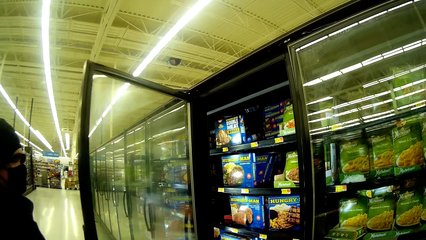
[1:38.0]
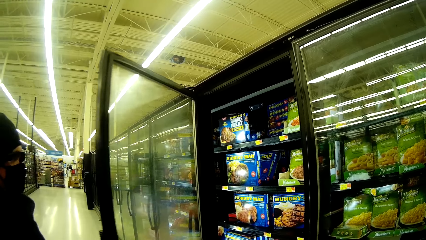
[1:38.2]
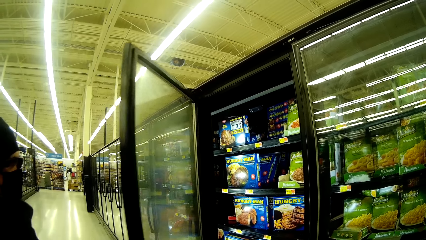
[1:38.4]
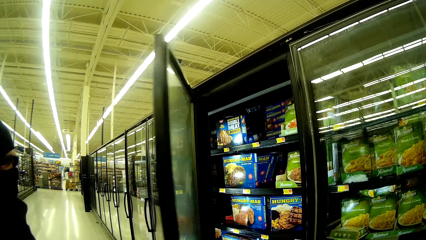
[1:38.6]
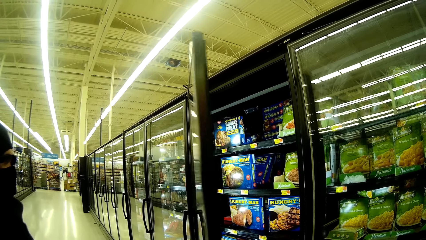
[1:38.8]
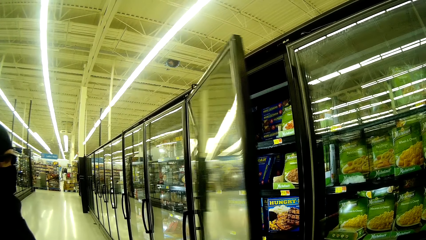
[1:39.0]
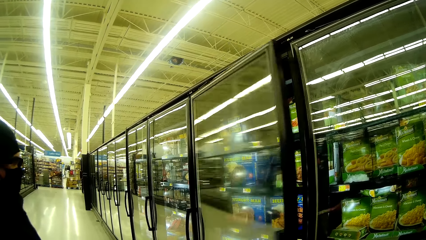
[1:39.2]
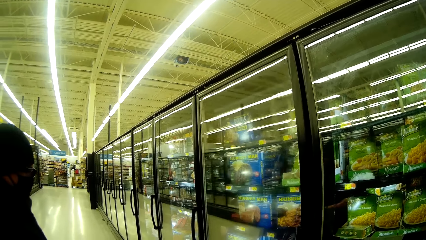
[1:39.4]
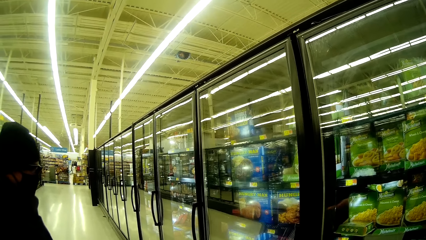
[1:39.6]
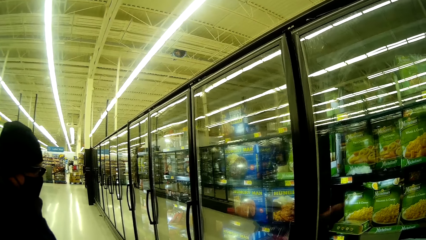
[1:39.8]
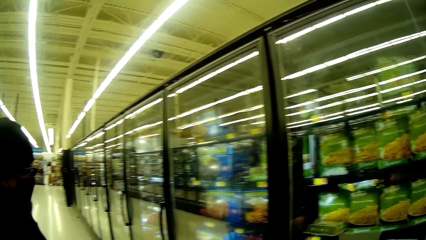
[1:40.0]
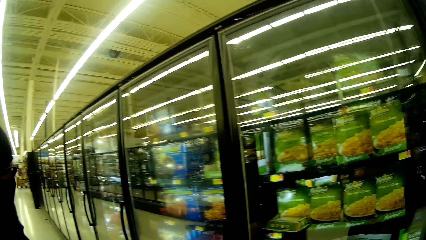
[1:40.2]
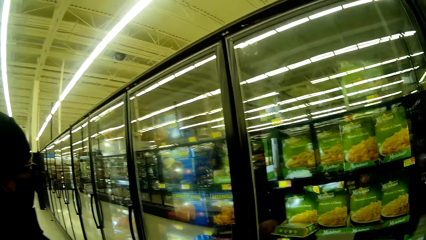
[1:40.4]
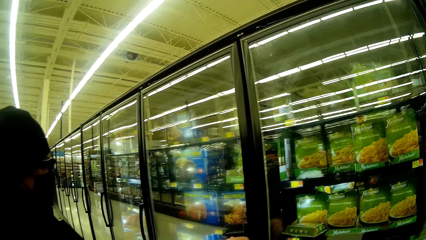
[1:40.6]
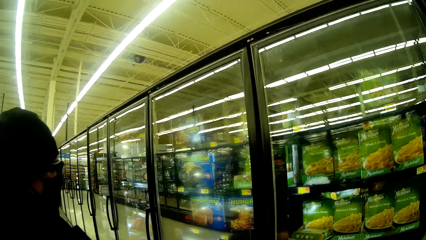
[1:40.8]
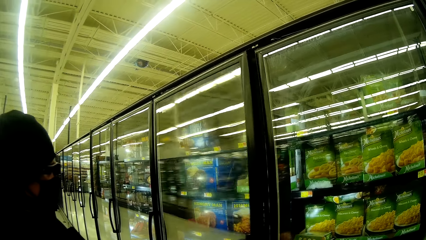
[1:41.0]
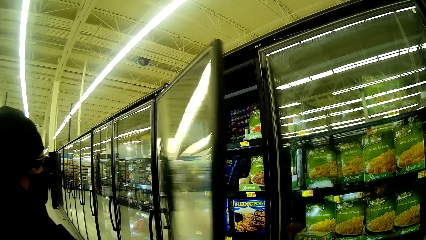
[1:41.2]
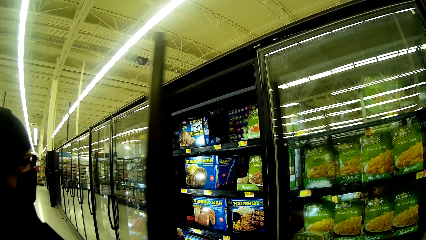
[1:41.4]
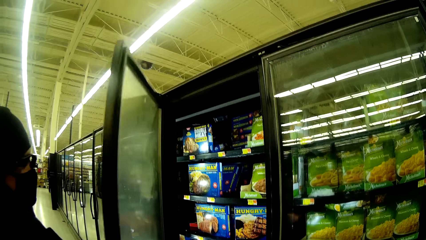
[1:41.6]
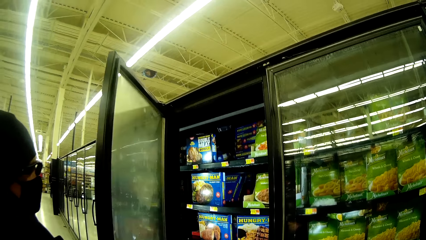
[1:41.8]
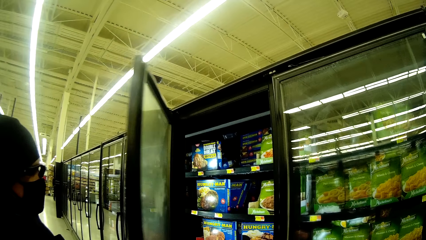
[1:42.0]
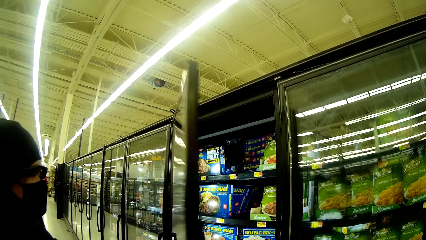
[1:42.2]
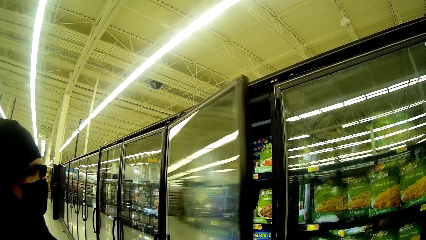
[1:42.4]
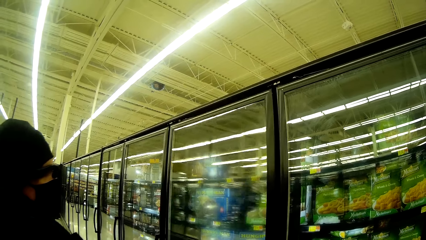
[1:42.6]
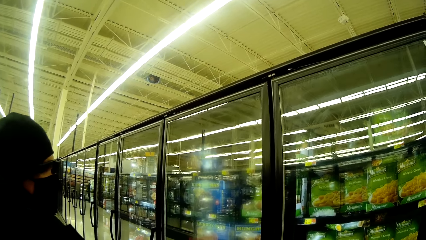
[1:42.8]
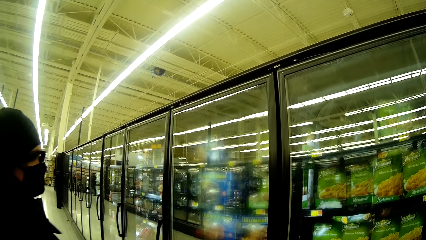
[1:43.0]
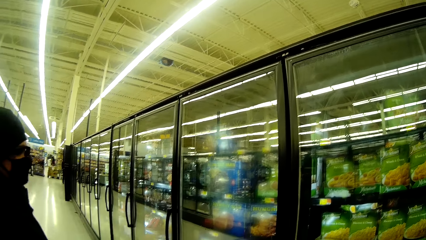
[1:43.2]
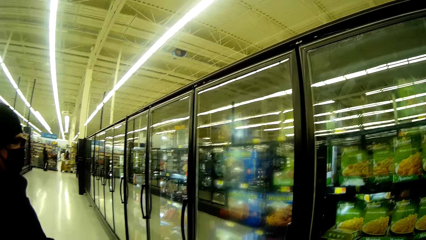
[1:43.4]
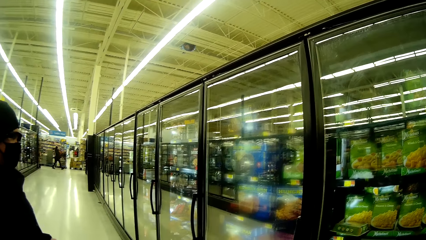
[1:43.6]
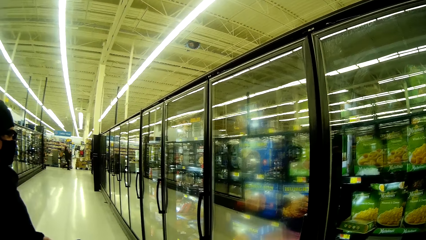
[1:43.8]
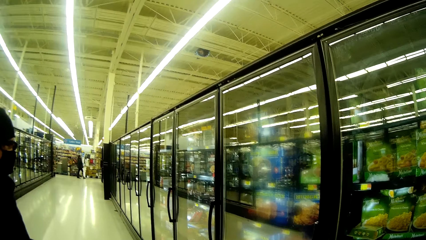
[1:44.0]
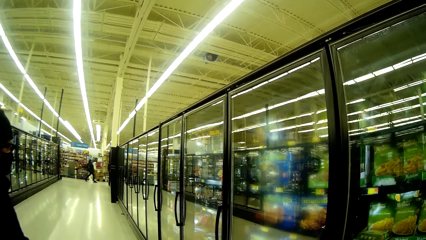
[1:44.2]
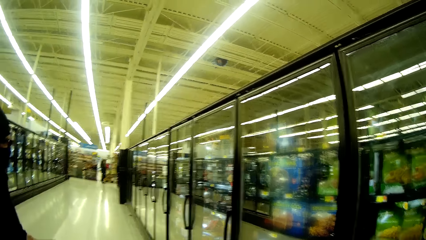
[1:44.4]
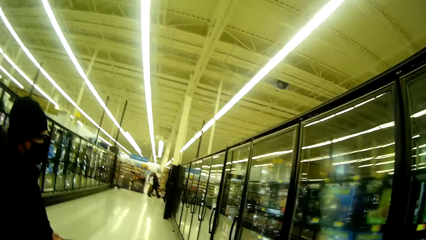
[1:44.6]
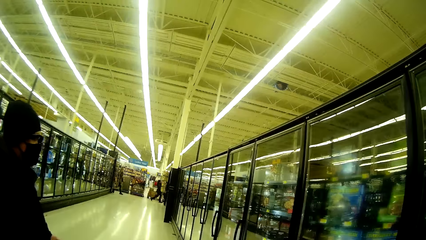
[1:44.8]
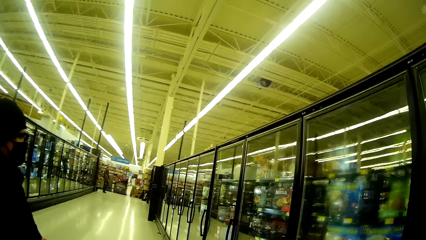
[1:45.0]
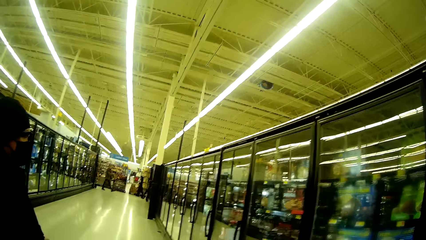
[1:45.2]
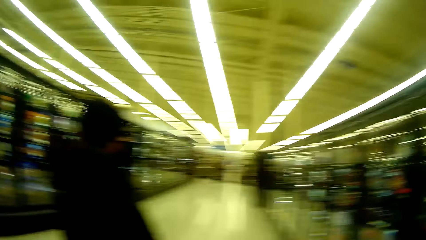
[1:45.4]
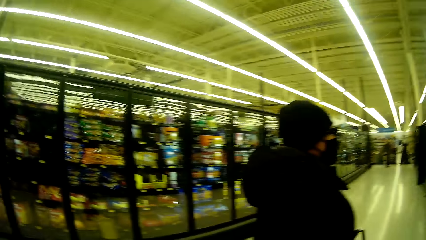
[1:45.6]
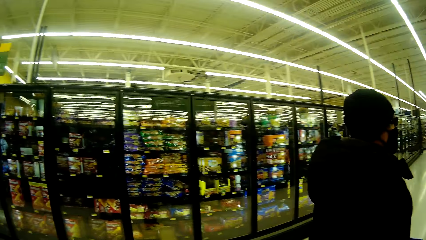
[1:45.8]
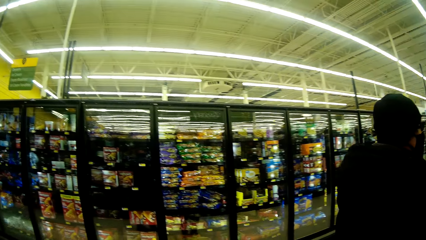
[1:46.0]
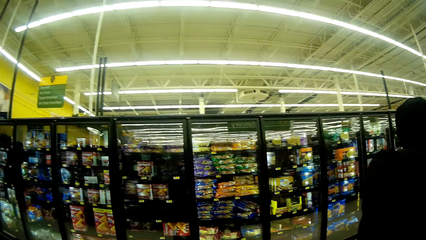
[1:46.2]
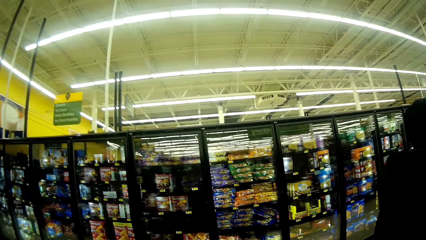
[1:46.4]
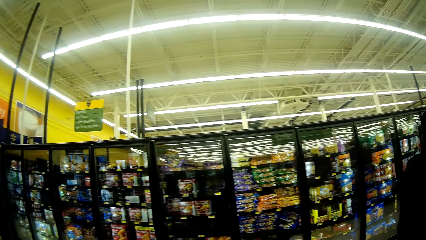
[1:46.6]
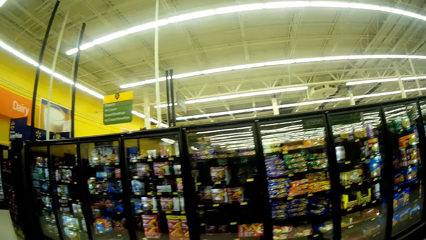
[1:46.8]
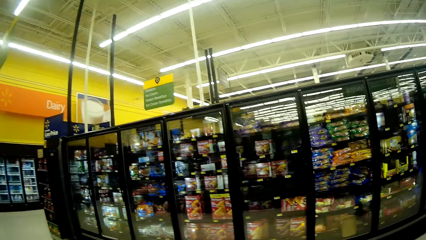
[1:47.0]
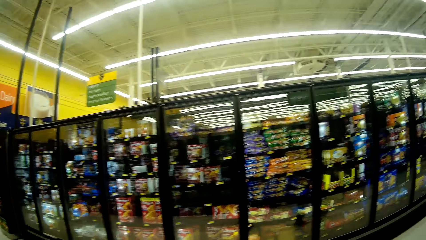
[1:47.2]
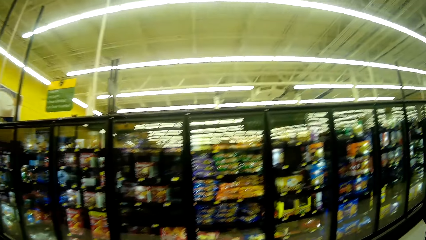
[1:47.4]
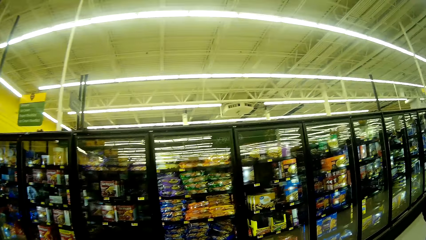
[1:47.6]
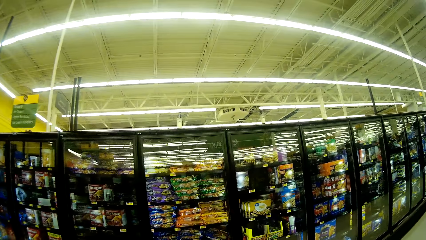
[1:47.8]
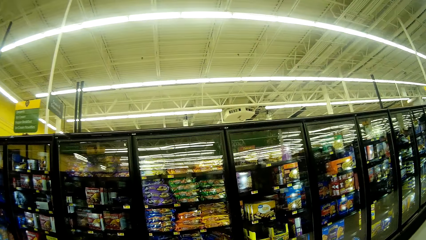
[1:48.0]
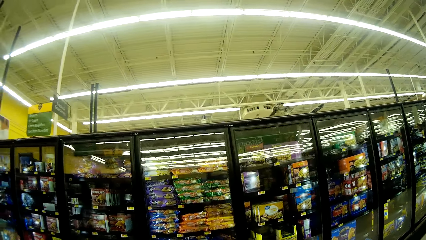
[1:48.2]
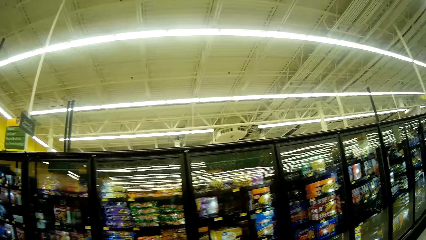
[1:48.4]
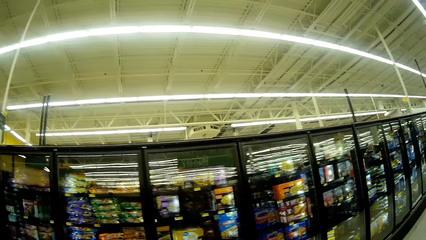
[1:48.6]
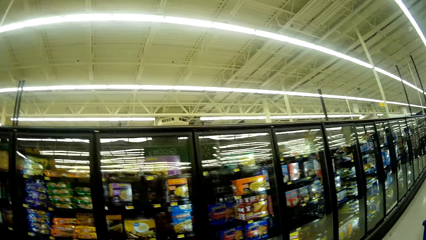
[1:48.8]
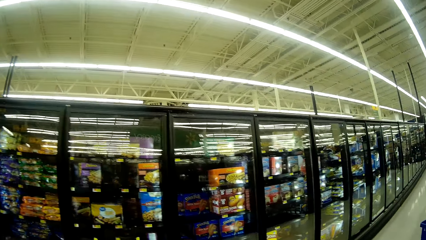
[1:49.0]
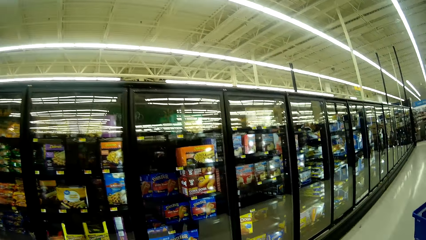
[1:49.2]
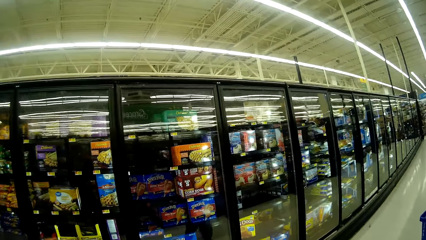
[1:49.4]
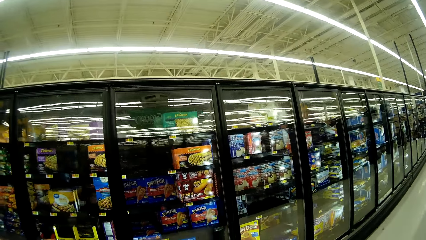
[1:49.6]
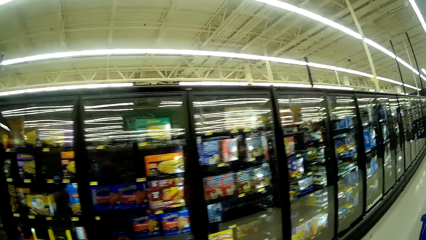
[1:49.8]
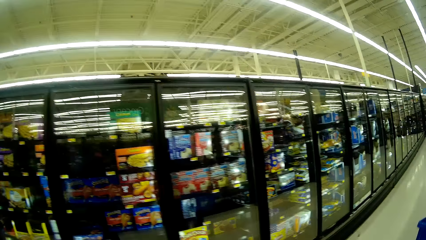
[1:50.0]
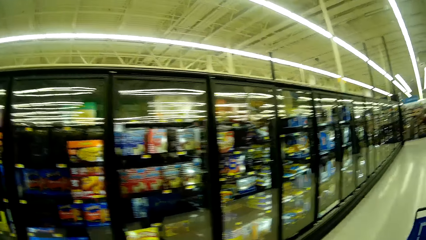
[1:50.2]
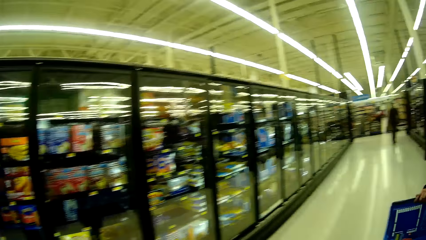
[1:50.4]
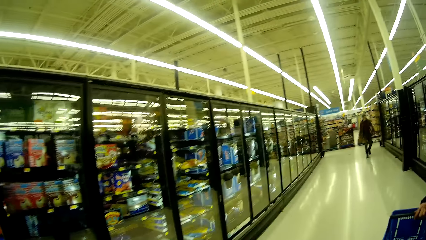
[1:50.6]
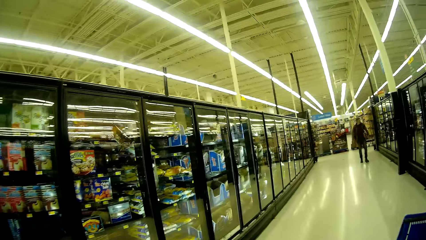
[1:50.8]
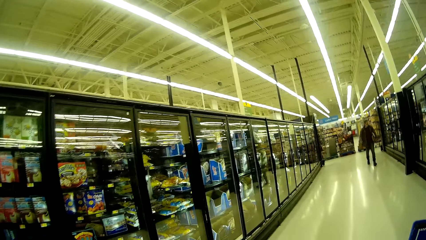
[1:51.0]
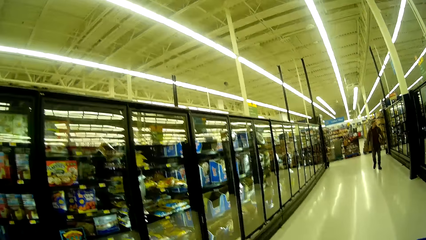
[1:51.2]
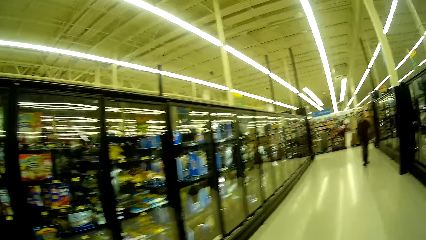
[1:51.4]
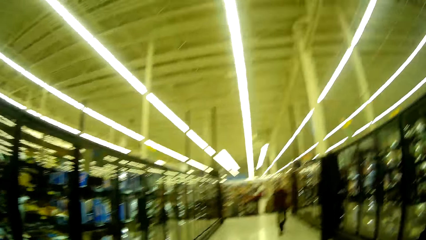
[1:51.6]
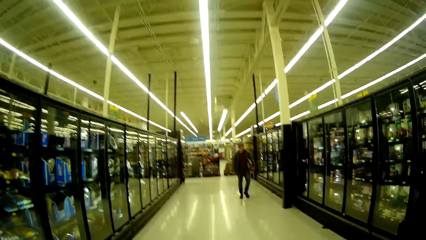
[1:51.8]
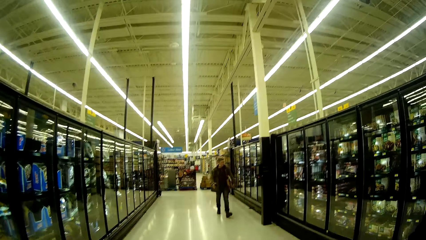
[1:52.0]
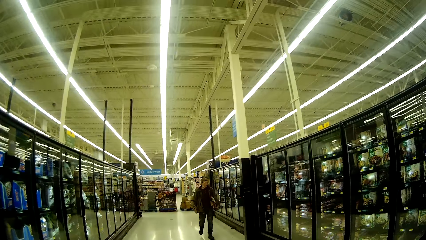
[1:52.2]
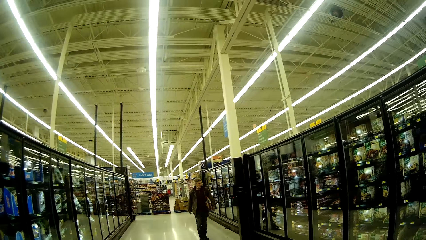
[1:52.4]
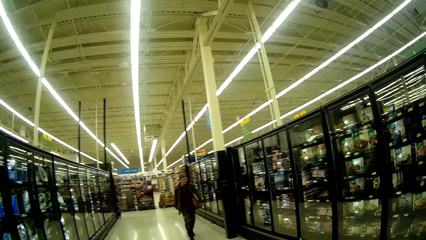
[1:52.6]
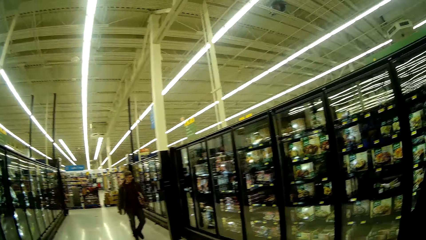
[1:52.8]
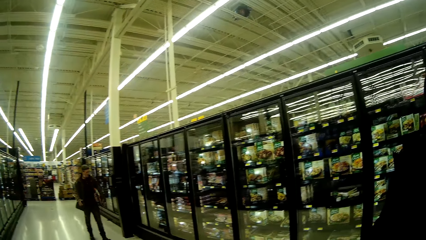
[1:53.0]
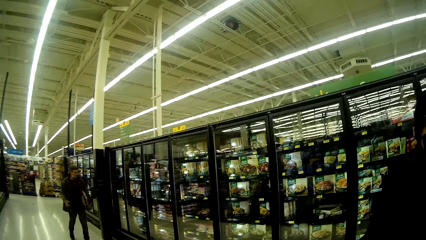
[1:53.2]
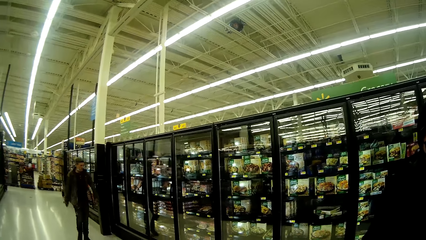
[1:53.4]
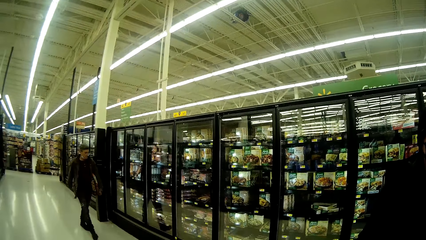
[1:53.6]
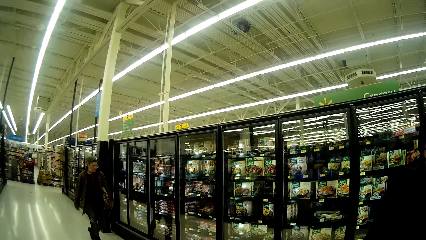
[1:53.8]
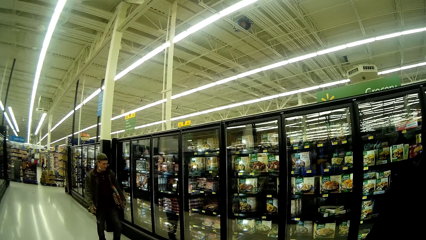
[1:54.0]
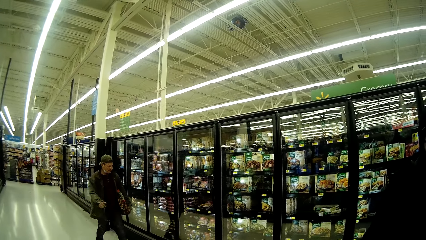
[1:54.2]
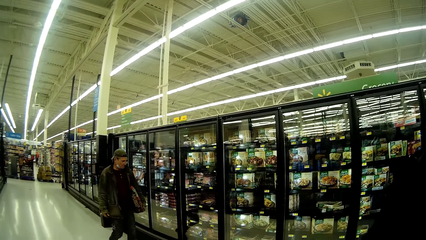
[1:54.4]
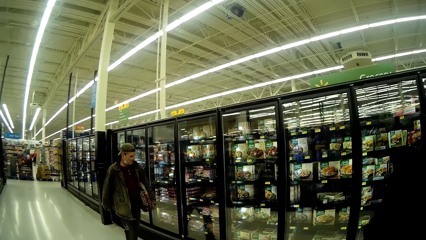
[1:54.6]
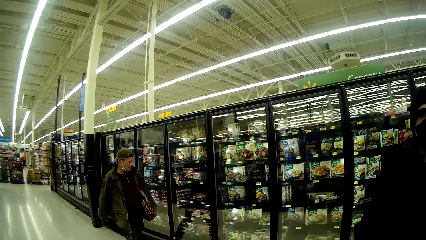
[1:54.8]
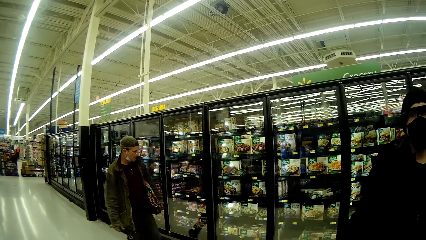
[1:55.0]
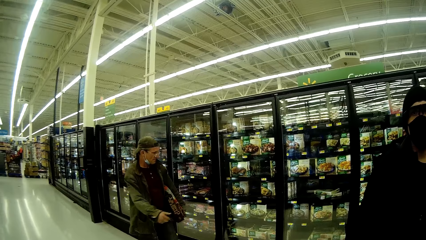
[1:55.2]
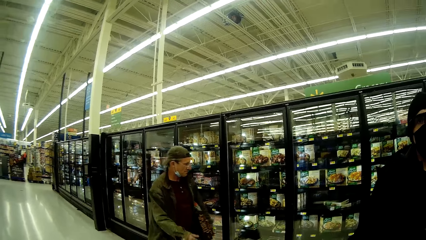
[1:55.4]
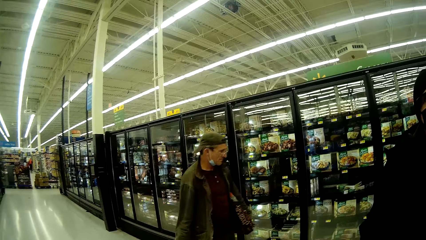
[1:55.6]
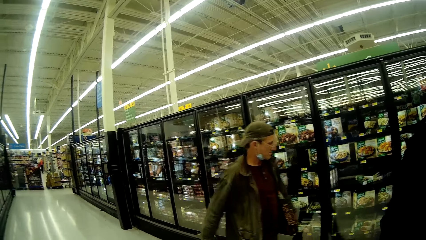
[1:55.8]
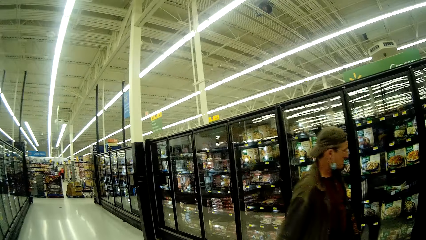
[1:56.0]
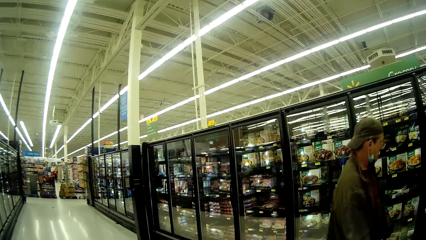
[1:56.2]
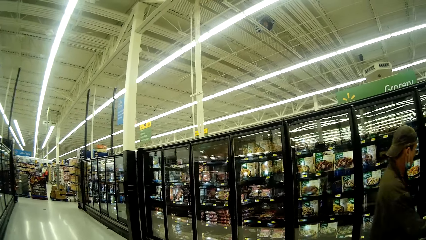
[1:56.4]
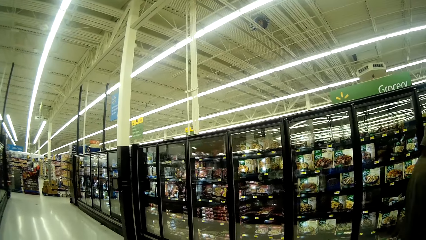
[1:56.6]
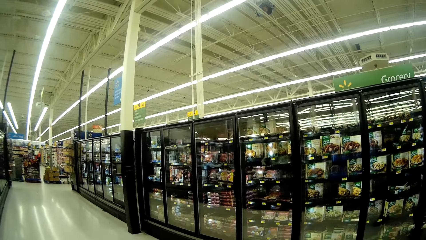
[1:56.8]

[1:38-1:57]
A man closes the fridge door or glass door. The camera wearer converses with the man. The man opens the glass door and fastens the fridge door. The man converses with the camera wearer. The camera wearer turns around the supermarket. They walk around the supermarket with the man. They converse with the man.
